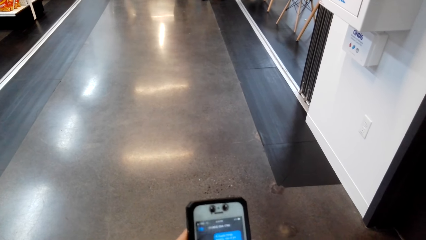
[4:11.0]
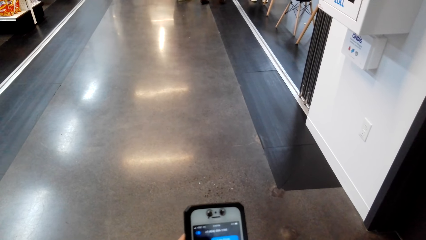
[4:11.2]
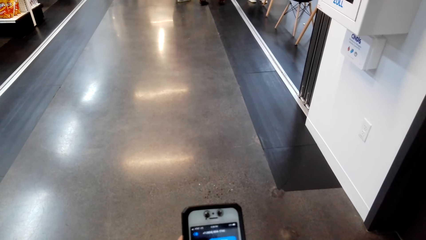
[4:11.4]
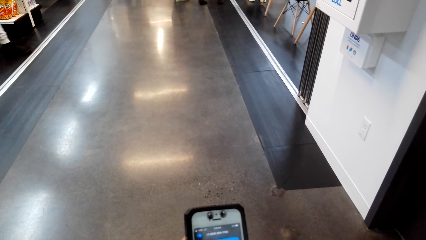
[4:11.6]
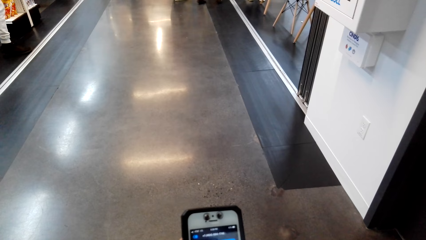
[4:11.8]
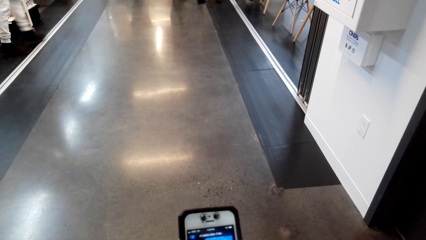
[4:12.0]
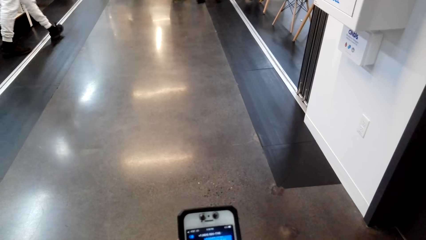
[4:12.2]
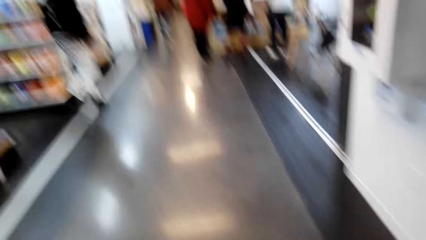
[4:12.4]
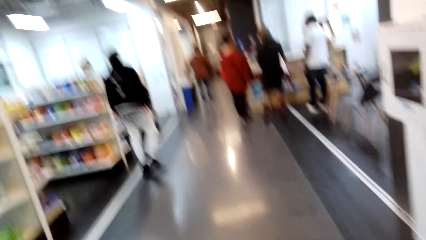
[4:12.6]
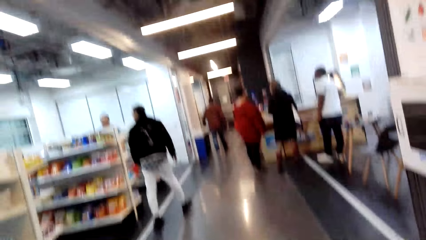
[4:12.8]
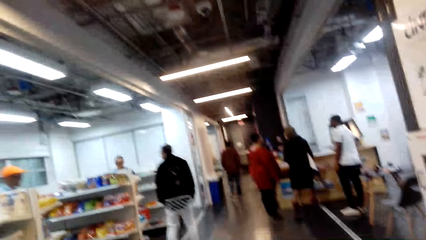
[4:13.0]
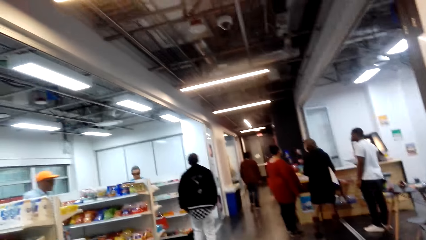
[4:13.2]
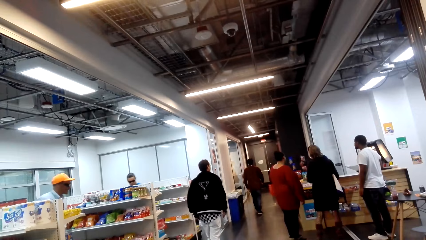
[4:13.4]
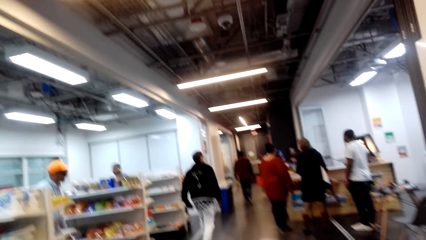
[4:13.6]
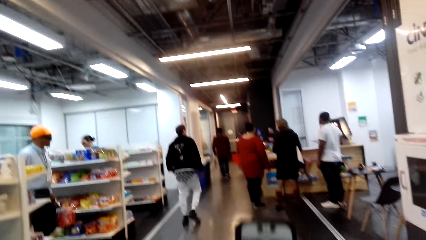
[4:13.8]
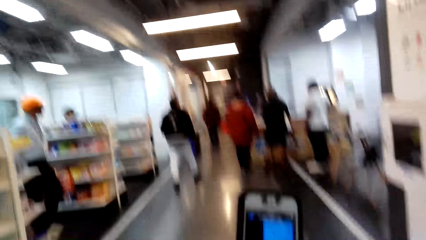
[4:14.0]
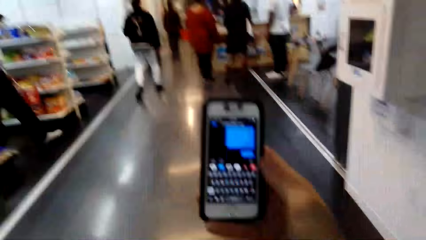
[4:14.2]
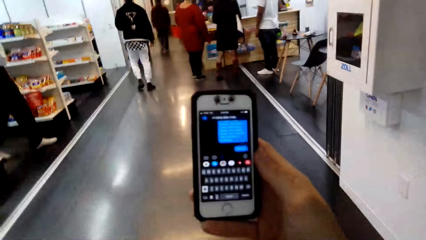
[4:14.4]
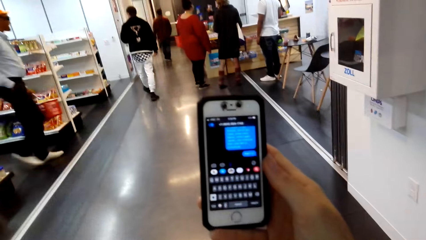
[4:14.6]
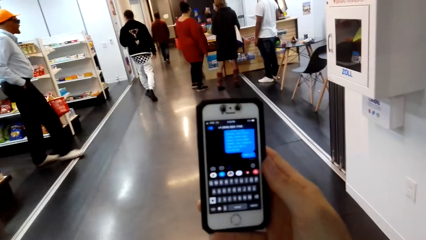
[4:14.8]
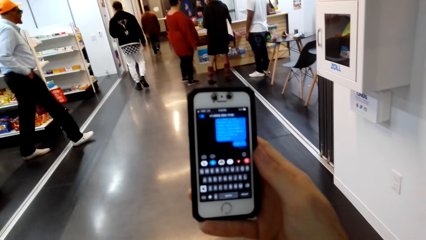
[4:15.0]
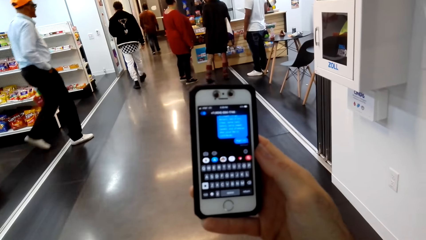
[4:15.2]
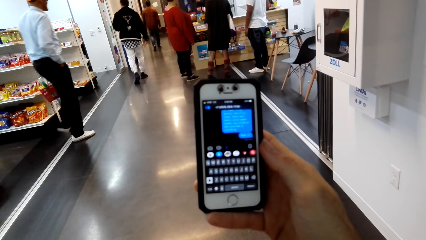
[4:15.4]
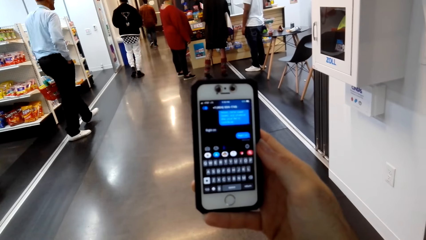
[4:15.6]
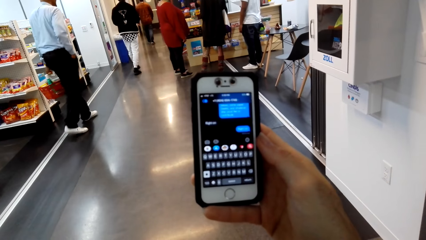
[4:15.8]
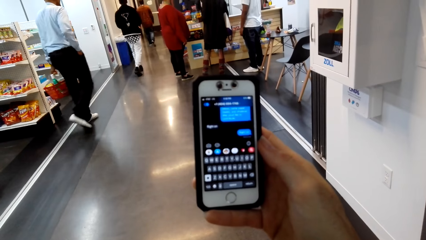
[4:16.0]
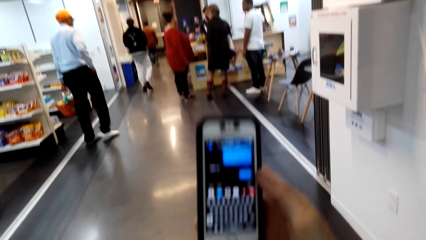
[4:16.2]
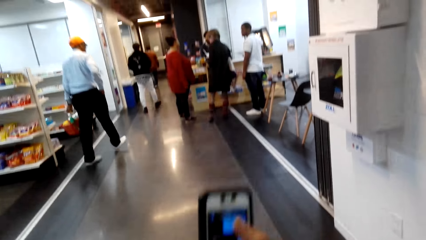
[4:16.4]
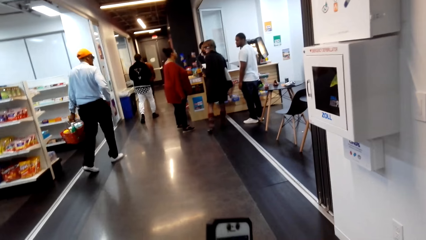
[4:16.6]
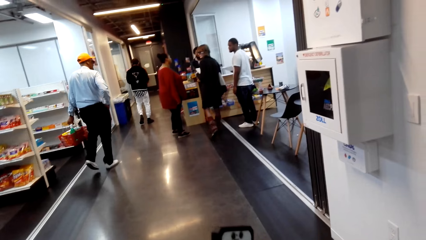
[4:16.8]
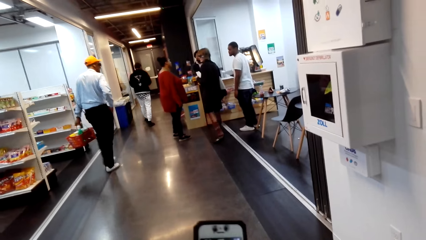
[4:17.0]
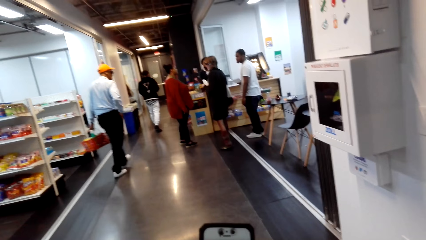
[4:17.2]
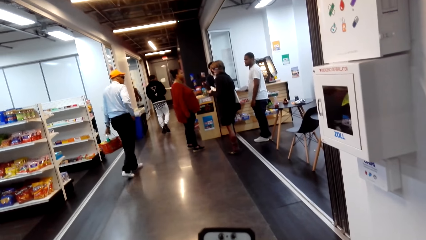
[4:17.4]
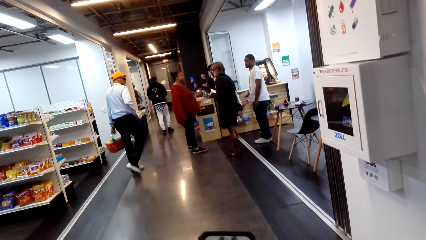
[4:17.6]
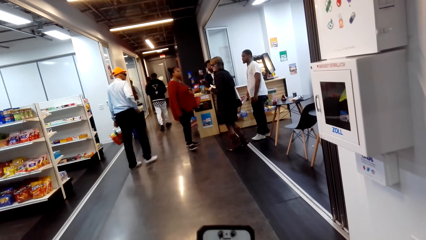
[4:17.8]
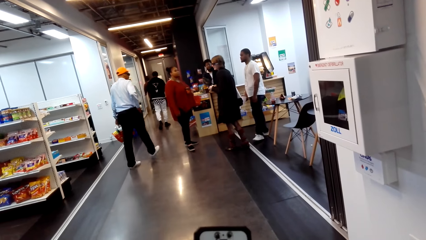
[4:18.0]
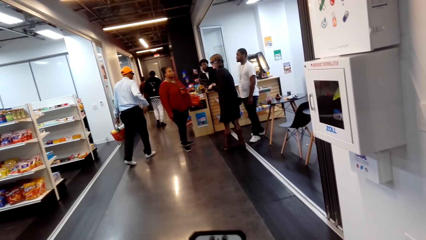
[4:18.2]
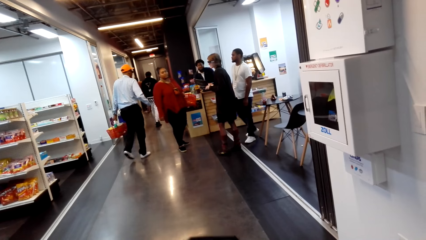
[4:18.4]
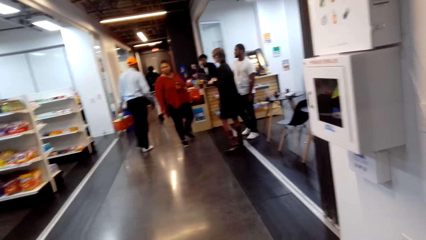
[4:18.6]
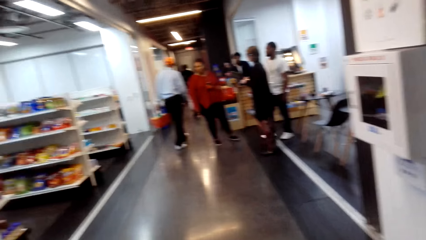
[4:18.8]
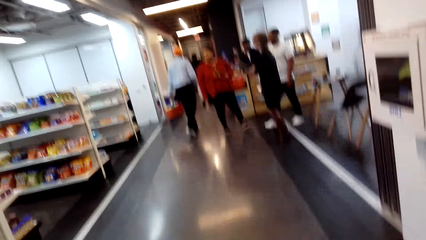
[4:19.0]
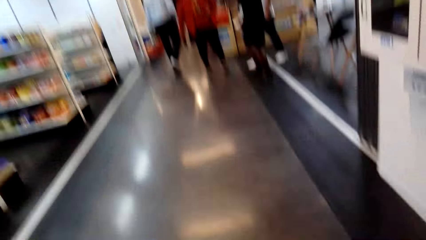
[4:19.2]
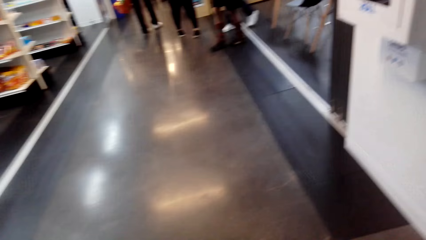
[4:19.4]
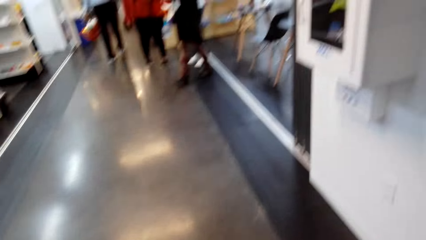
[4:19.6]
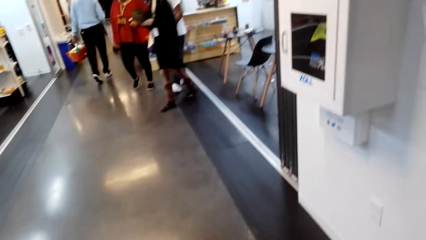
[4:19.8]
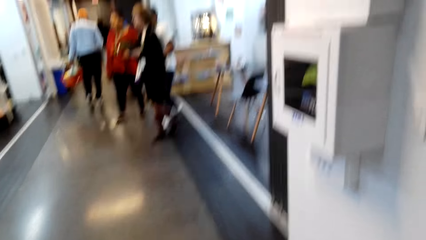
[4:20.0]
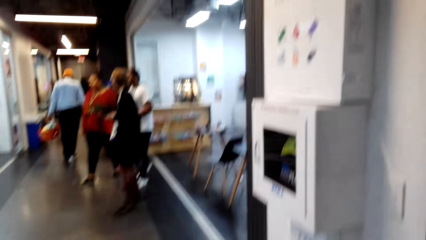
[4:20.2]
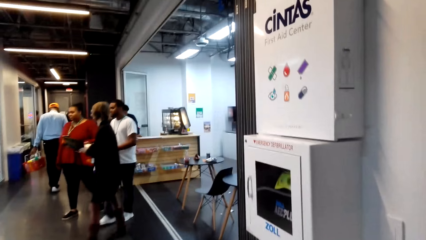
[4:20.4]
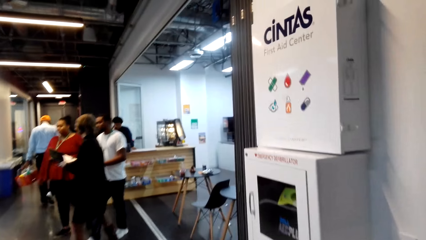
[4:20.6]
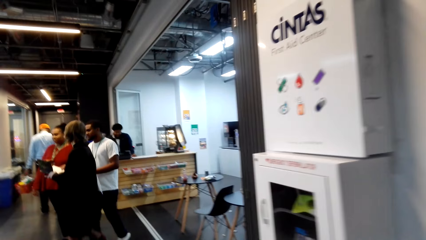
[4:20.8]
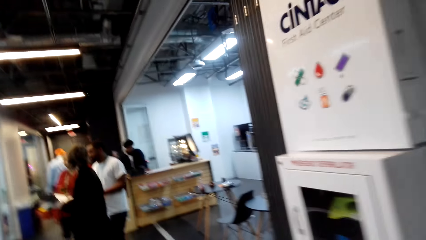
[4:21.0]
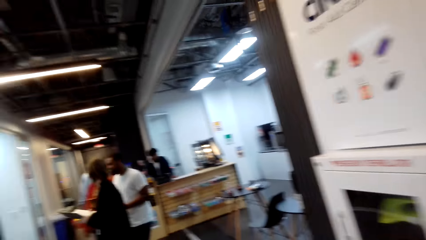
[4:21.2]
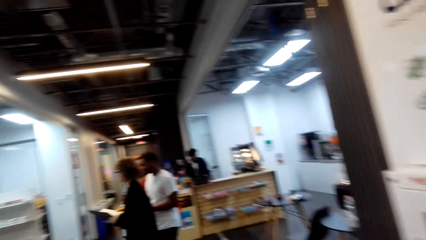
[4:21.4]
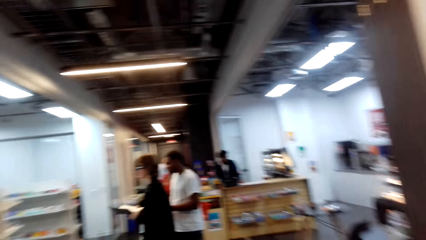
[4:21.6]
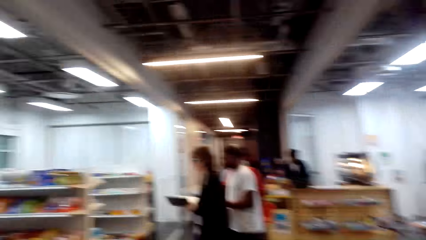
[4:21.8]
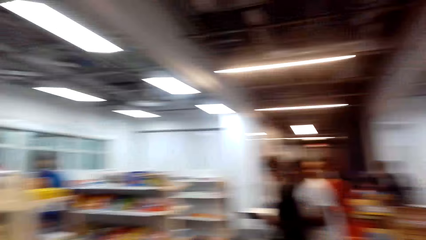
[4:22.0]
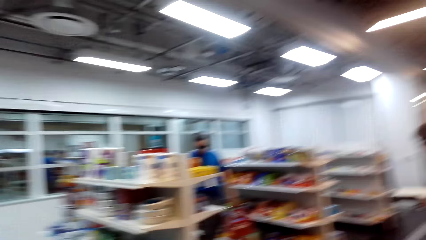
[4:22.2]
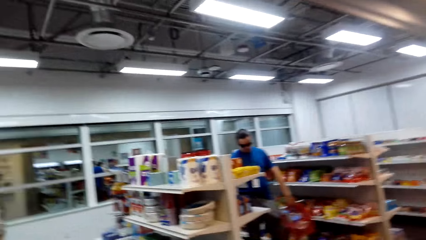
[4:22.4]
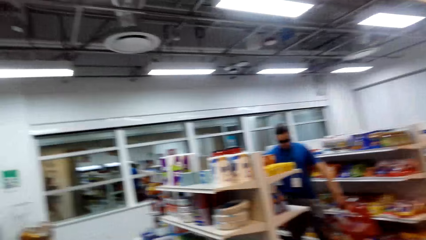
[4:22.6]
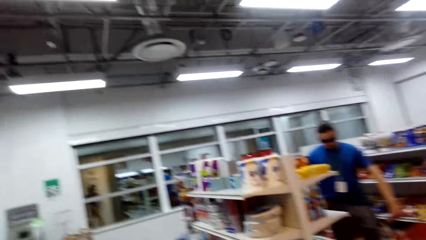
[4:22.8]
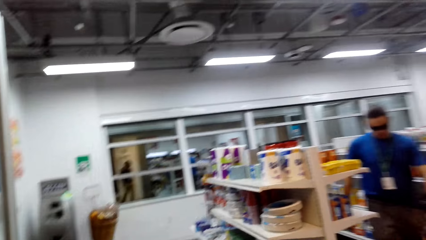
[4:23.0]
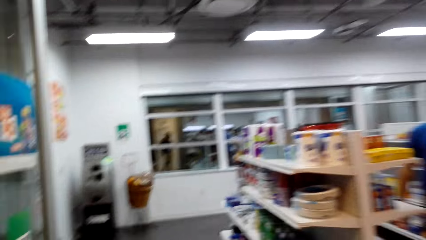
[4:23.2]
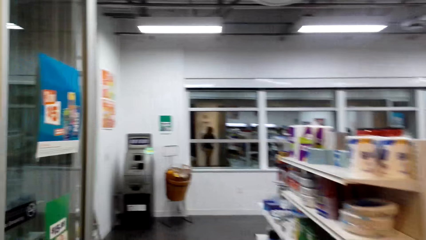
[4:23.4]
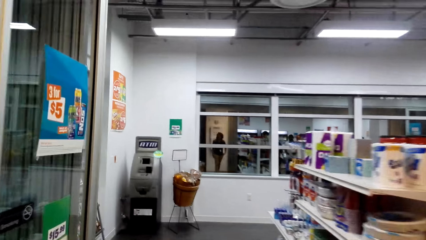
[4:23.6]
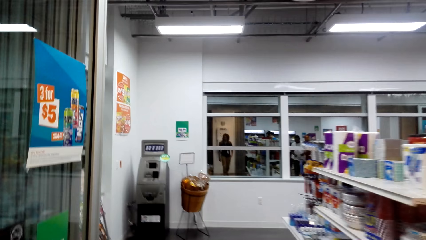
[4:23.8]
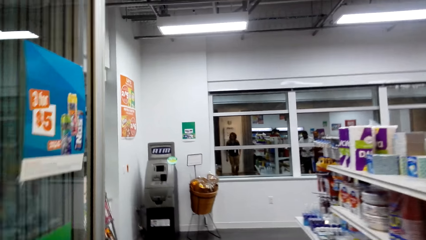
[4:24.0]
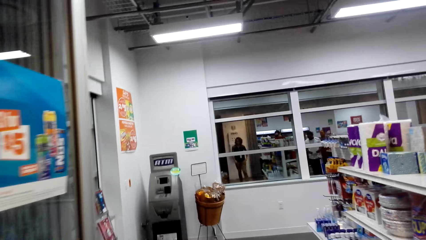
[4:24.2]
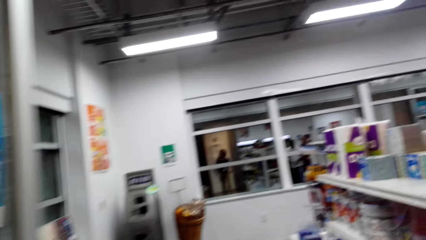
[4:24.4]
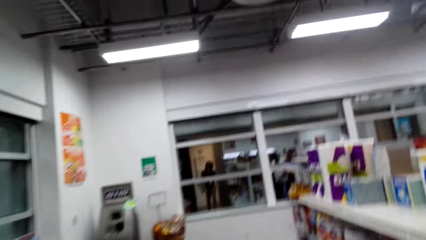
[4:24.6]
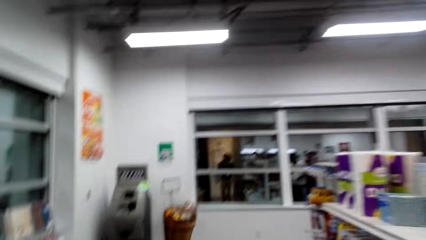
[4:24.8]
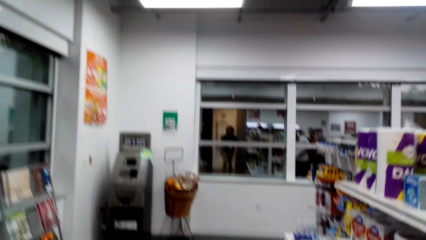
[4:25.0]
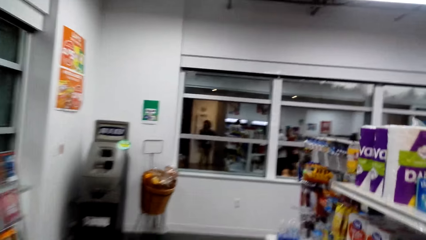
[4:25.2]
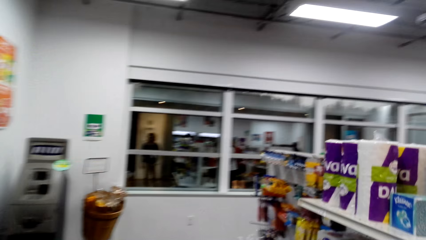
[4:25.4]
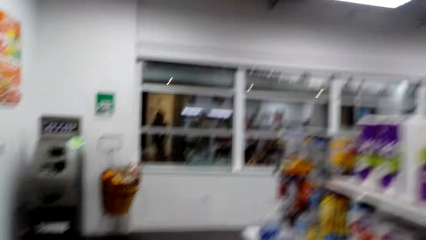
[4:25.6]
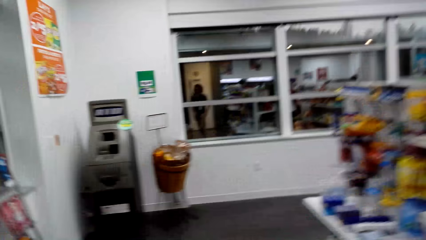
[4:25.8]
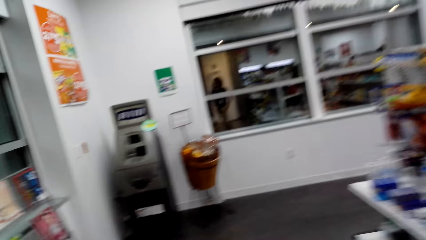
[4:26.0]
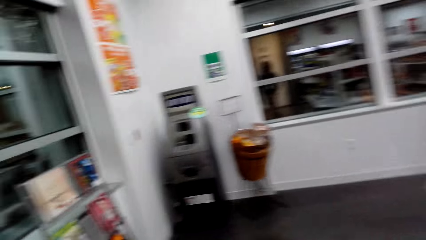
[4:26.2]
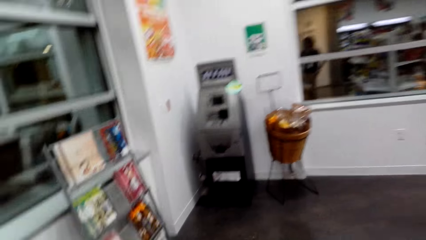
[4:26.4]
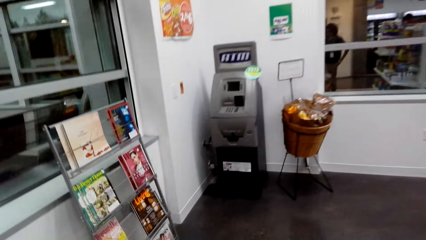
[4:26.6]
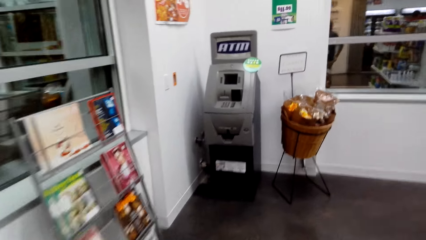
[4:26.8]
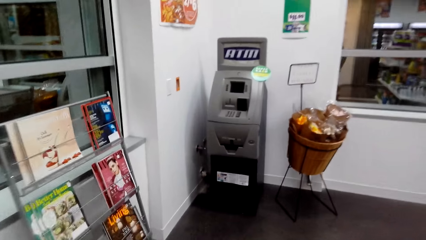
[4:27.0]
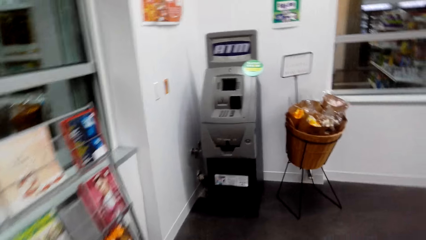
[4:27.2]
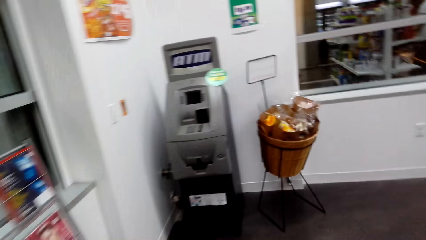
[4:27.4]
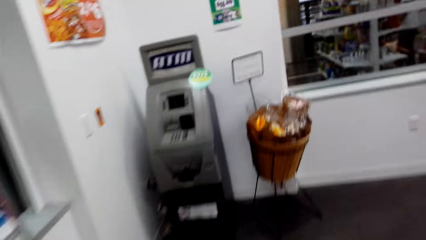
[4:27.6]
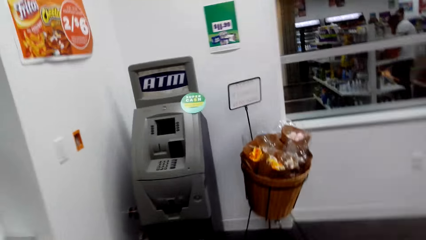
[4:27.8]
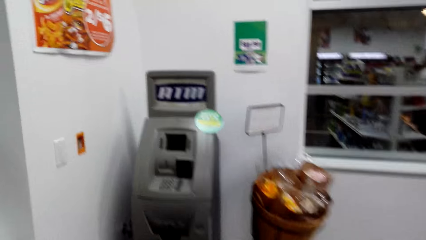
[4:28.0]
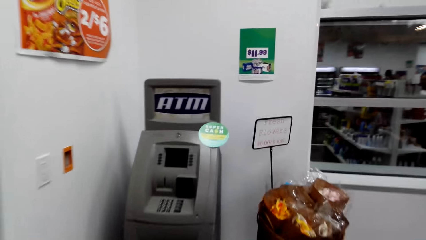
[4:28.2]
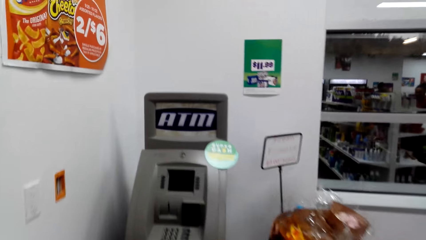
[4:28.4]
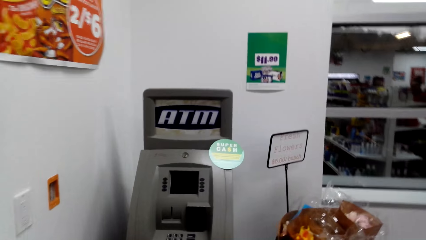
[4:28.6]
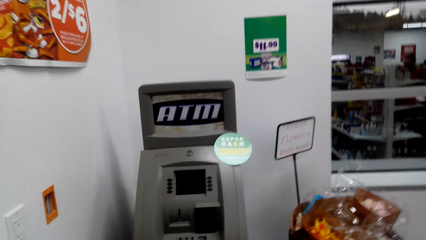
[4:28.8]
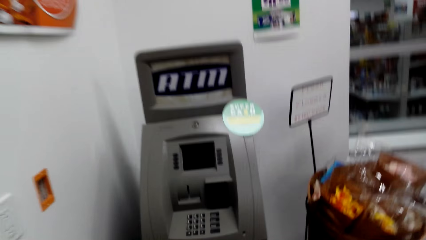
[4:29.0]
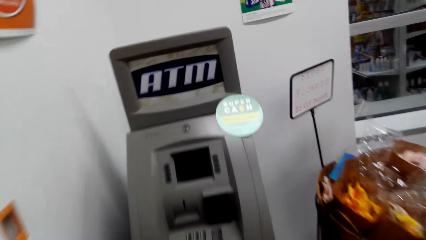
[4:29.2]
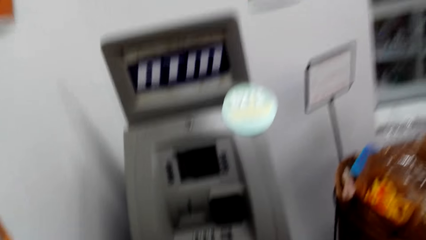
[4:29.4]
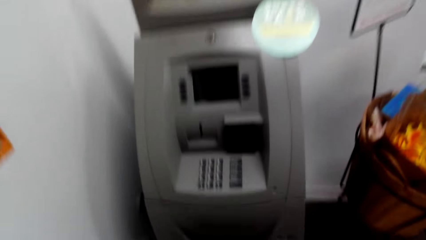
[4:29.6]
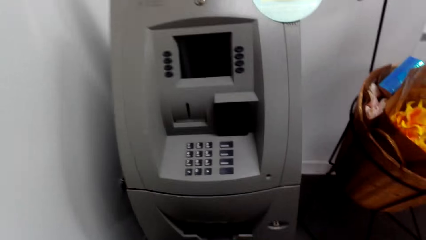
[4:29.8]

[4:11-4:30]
The camera wearer looks around the supermarket. They stare at the phone and scroll the phone. They walk in the supermarket and walk to the ATM.
